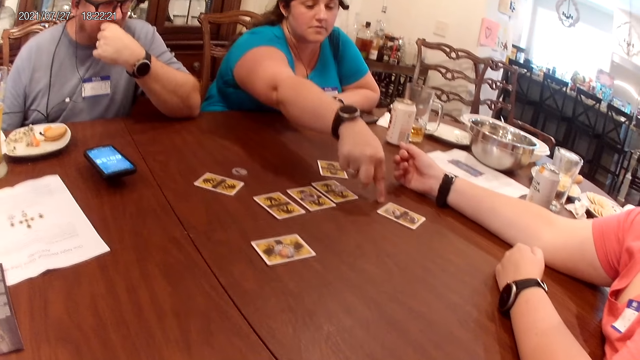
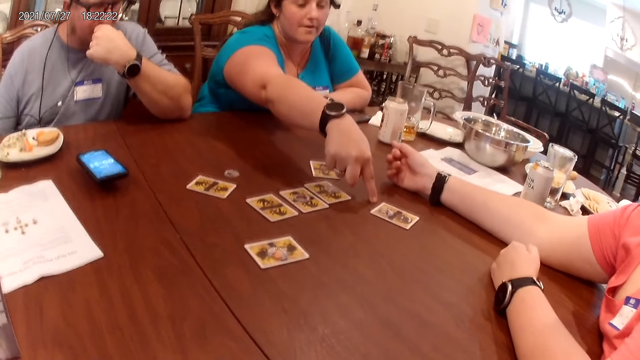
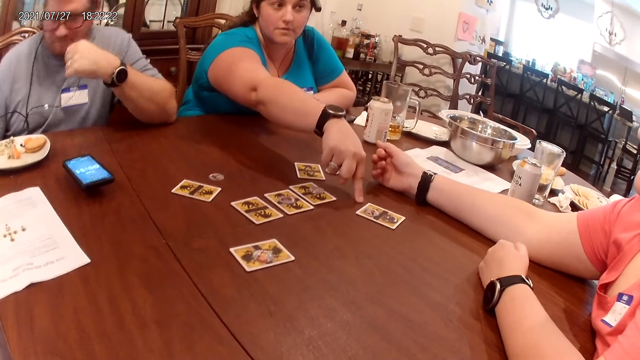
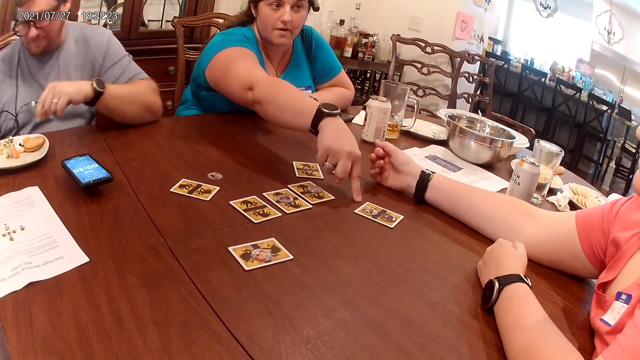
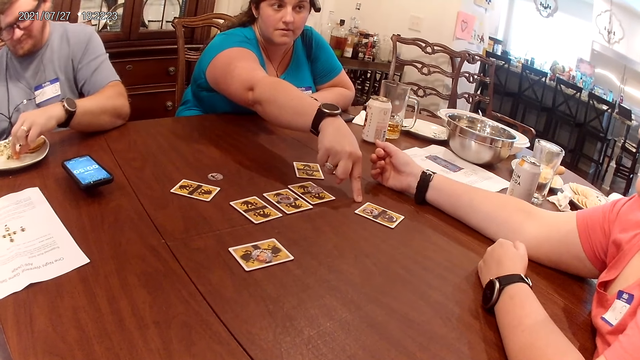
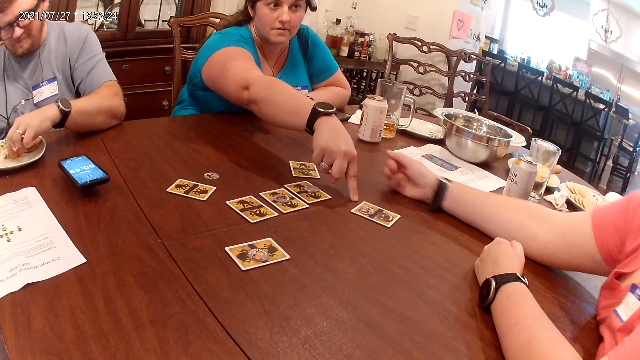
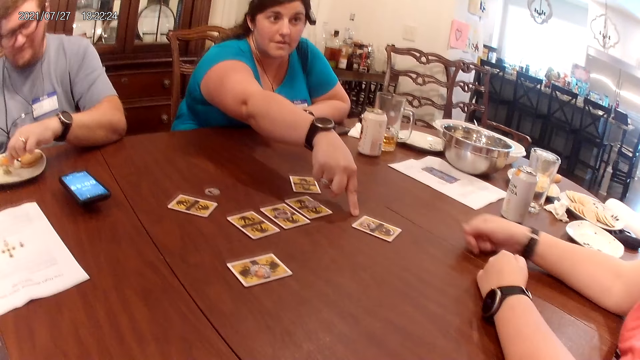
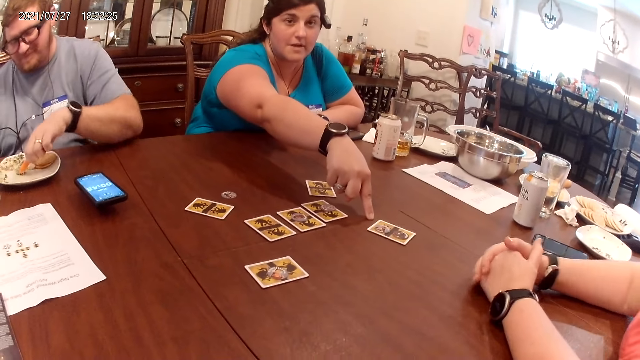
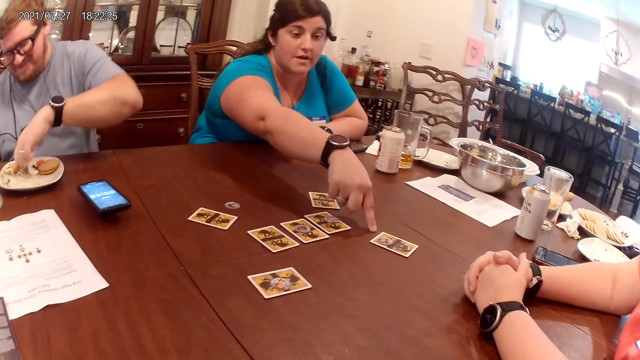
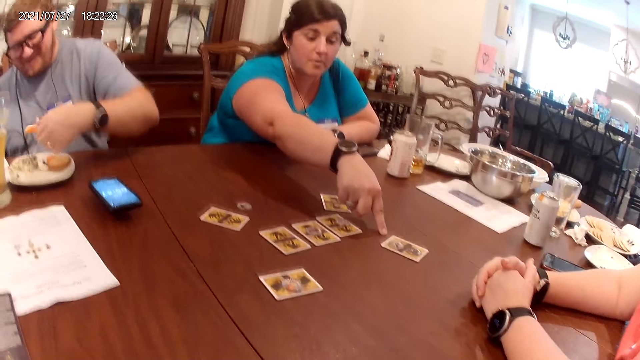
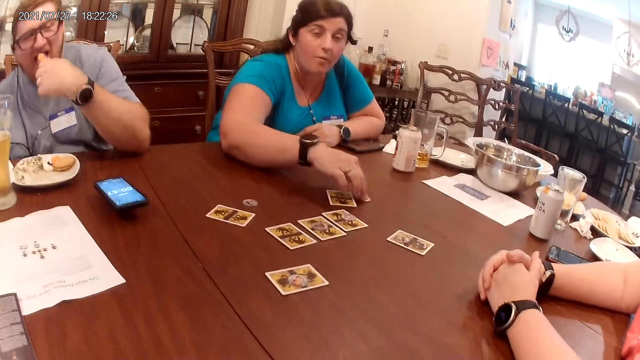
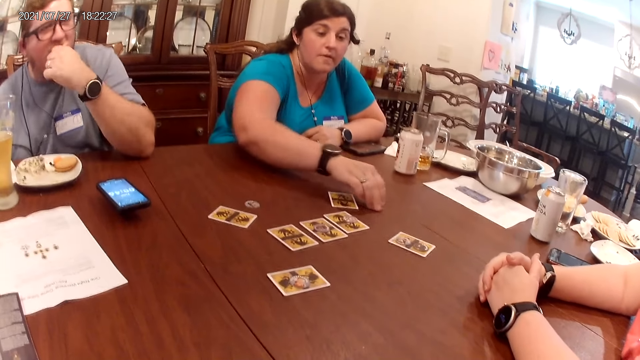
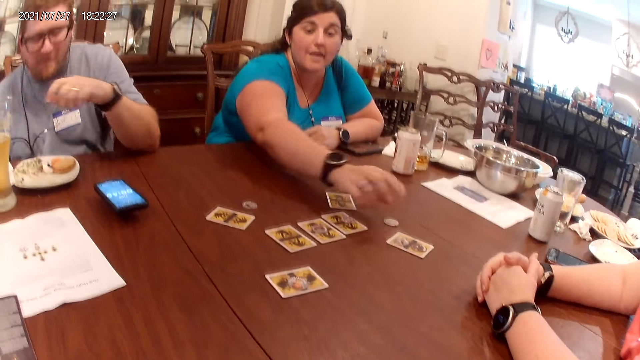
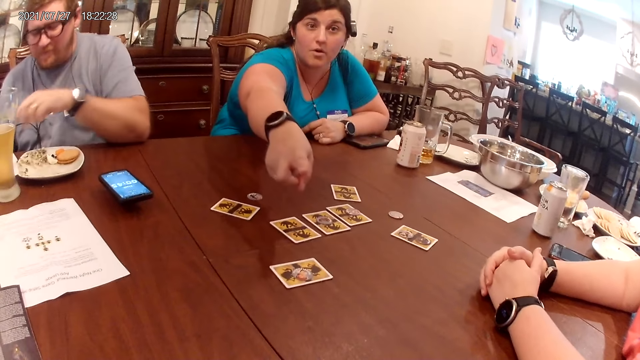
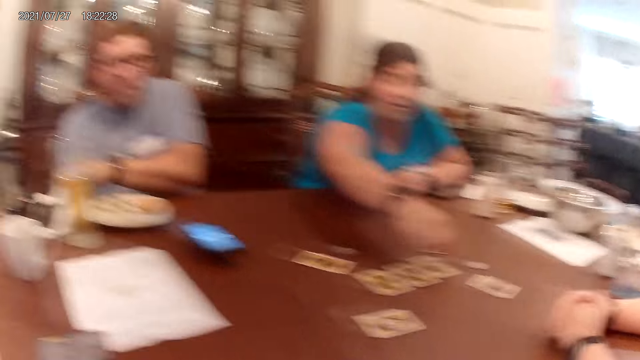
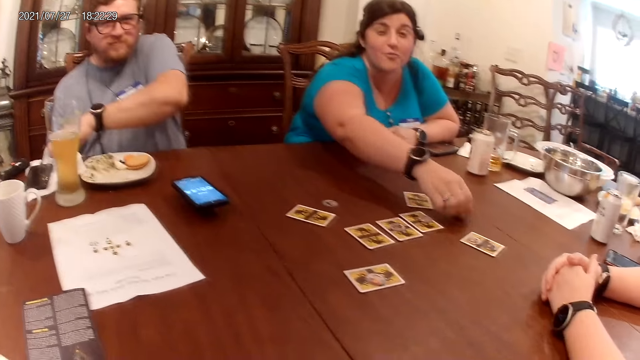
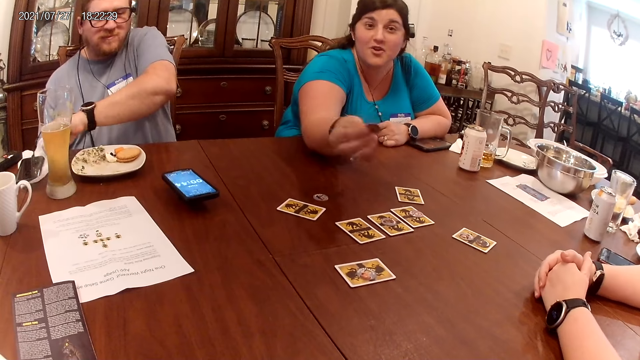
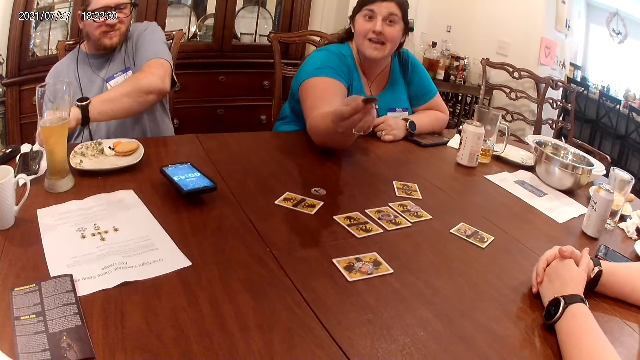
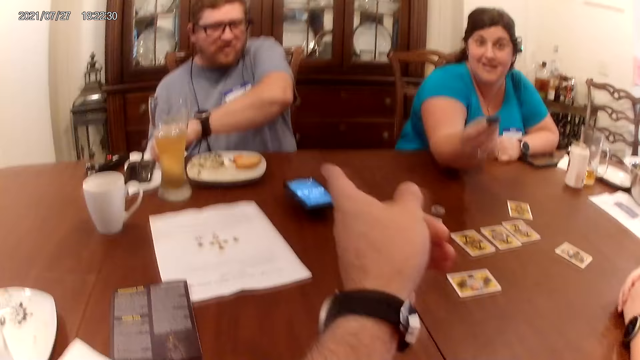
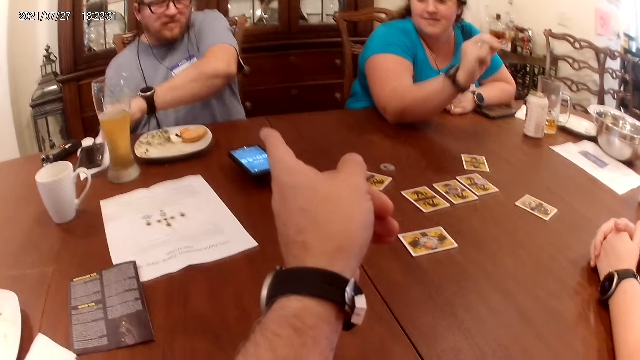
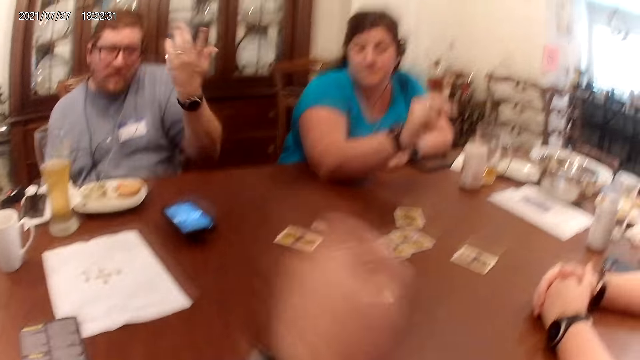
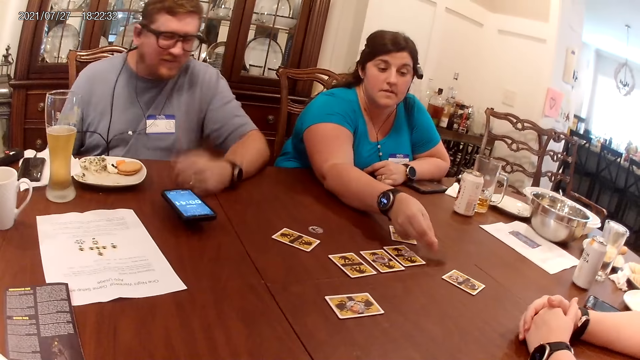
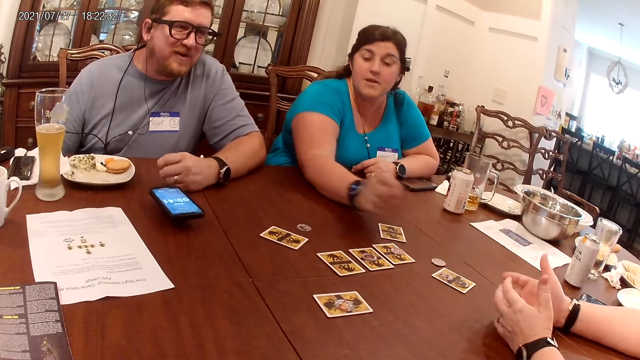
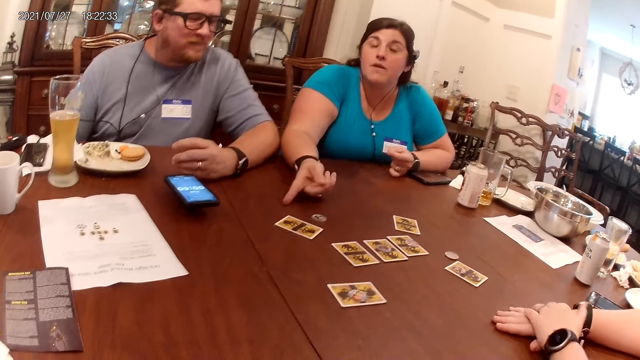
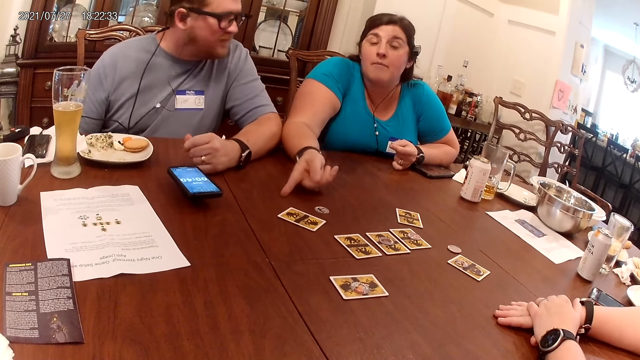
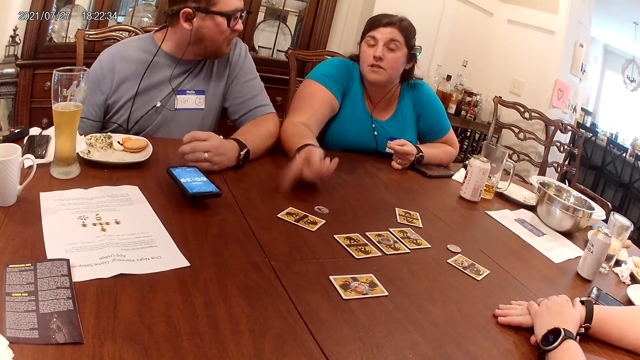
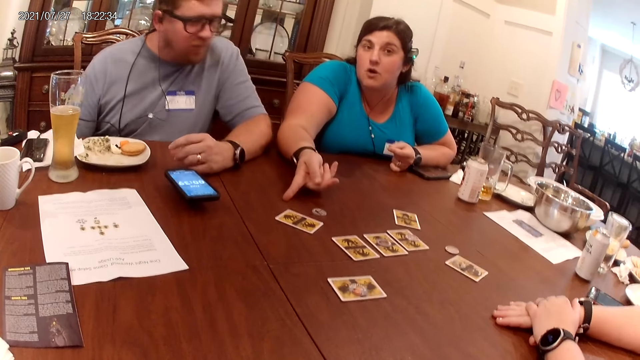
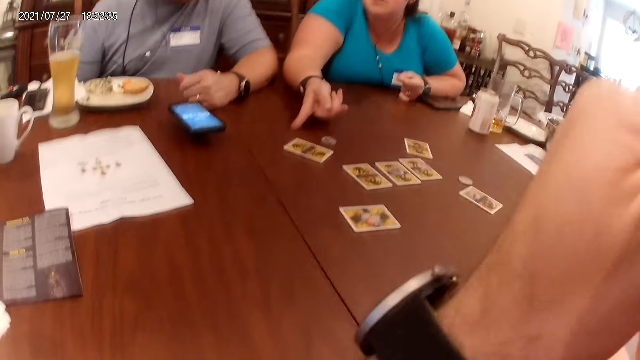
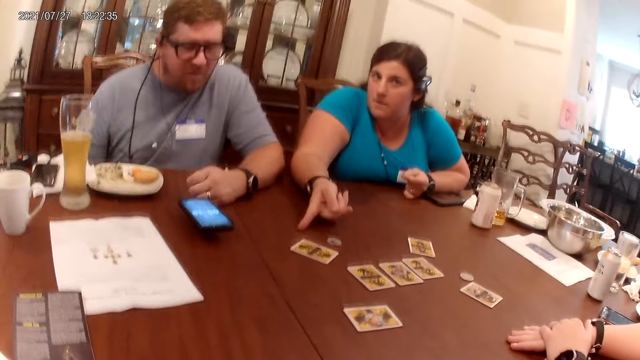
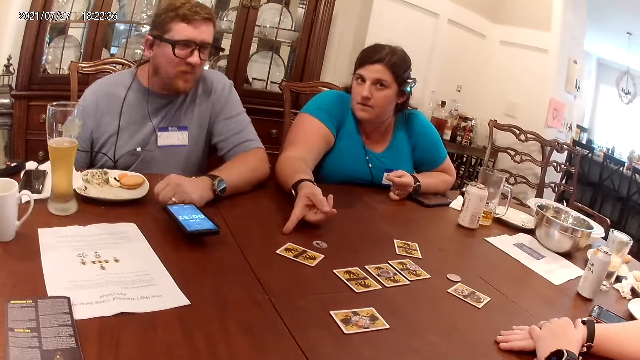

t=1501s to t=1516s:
The man picks a potato slice from the plate on the table with his left hand. The camera wearer talks to the man and two women. A woman slides a token or coin on the table with her right hand towards the card. The man puts the slice of potato in his mouth with his left hand. The woman points at the camera wearer and talks to the camera wearer, the man and the other woman. The man cleans his left hand on the piece of tissue paper on the table. The woman picks the token from the table with her right hand. She talks to the camera wearer, the man and the other woman. The camera wearer points at the man and talks to the man and the two women. The woman throws the coin on the table. She places the token on the table with her right hand. She talks to the camera wearer, the man and the other woman. She points at the table with her right hand.

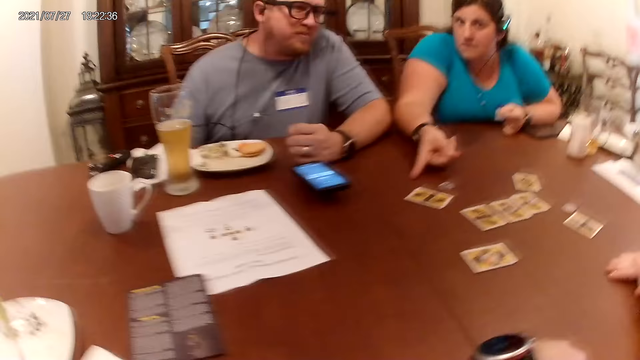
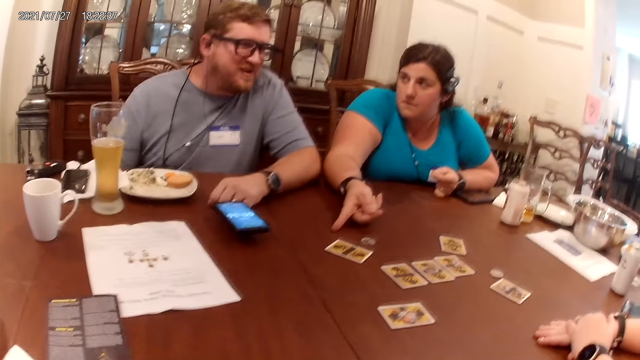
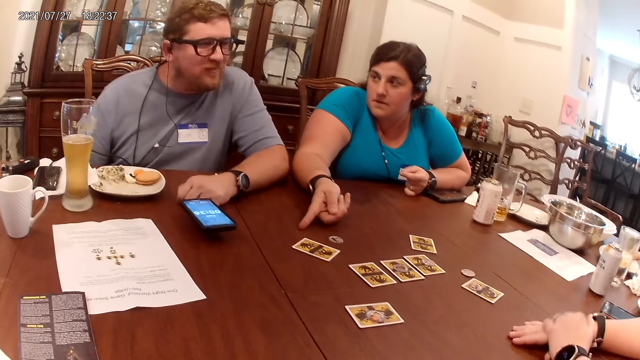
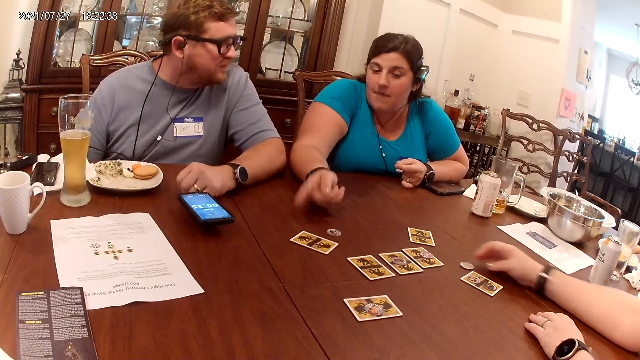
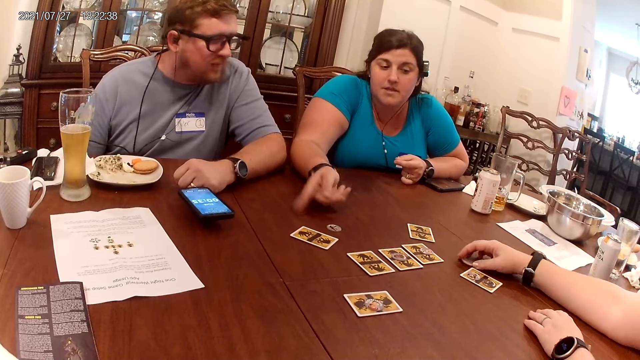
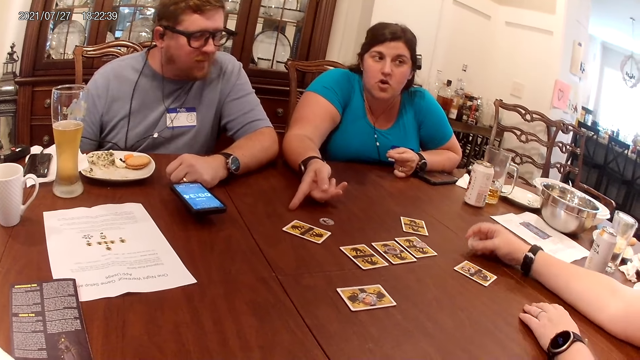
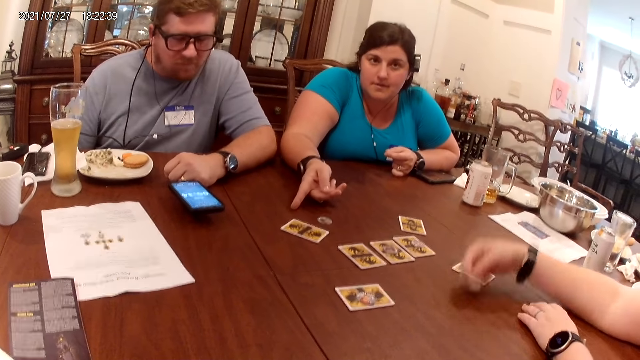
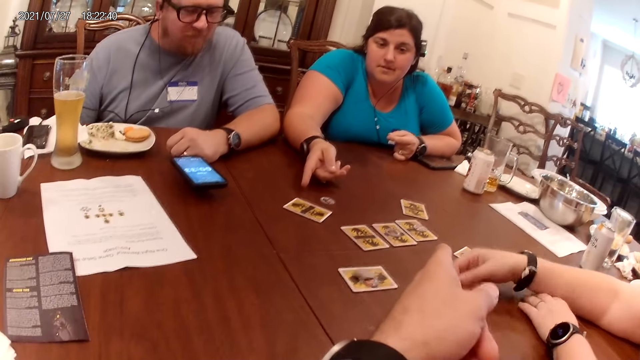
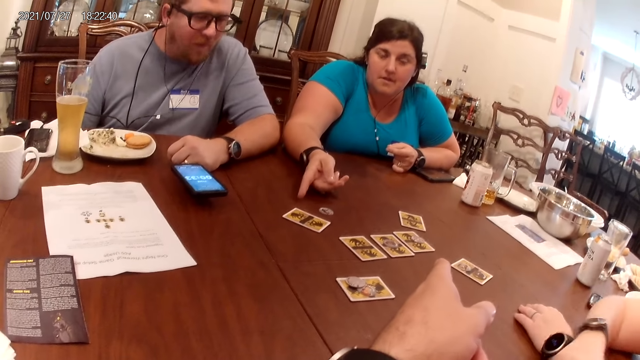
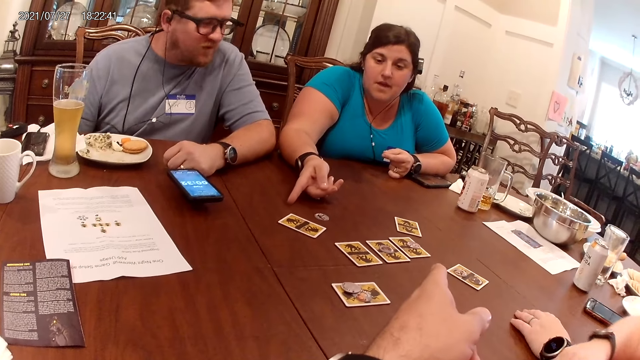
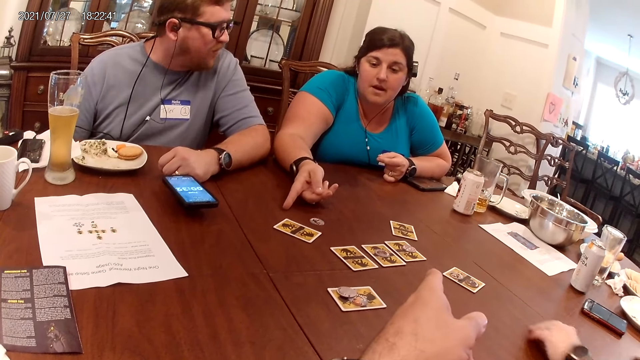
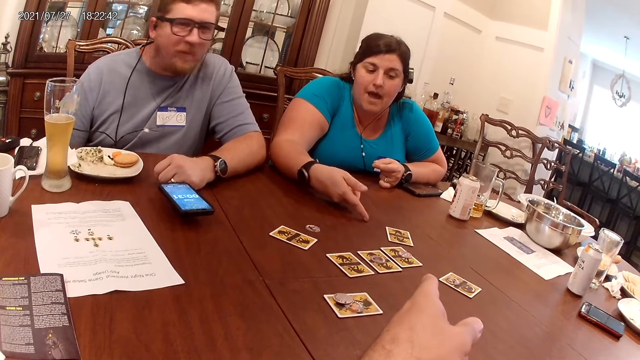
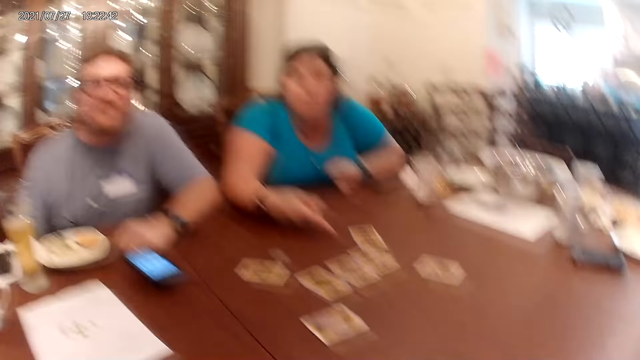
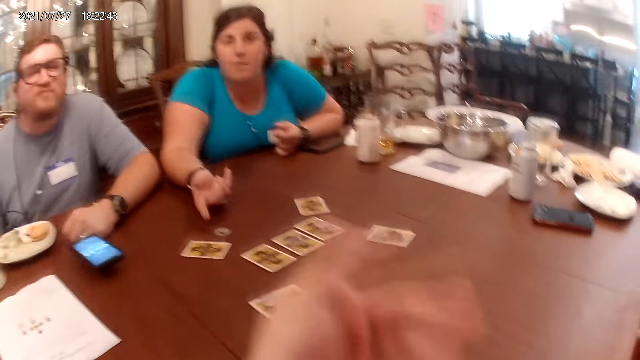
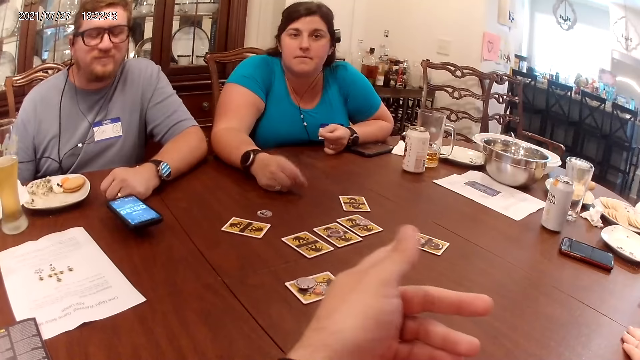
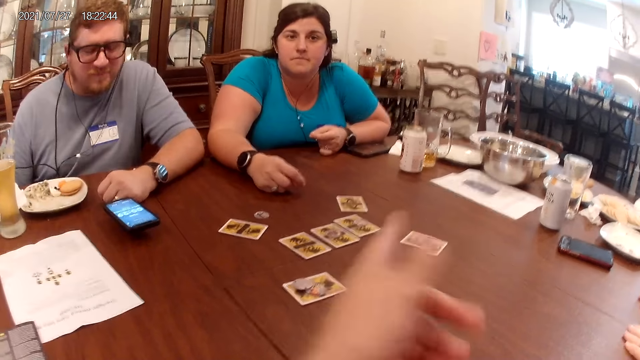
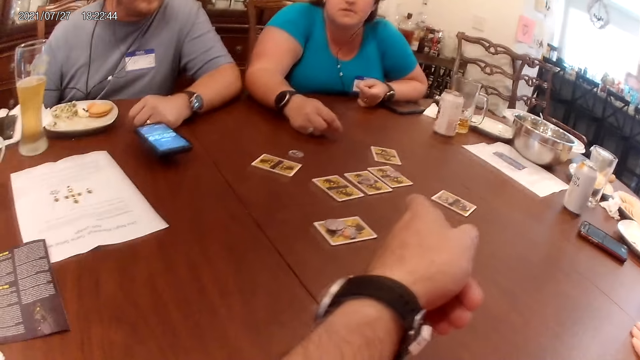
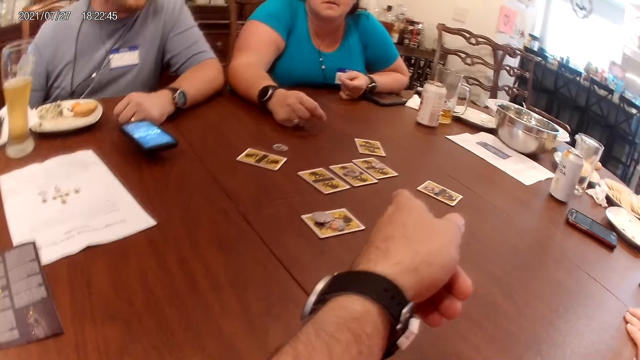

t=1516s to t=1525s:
A woman moves a coin or token. She picks the token from the table with her right hand. Another woman talks to the camera wearer, a man and the first woman. The camera wearer points at the other woman and talks to the man and the two women.
